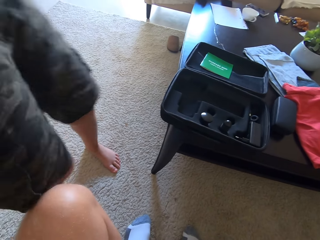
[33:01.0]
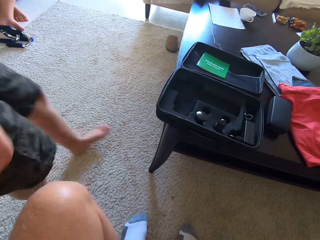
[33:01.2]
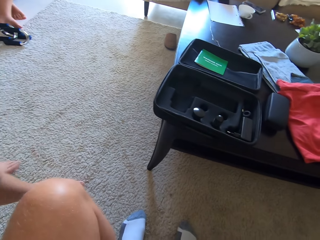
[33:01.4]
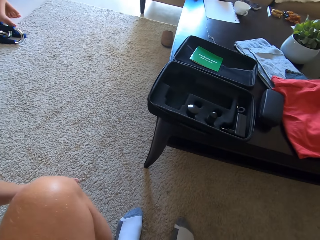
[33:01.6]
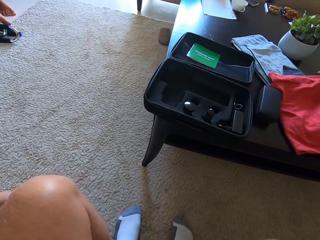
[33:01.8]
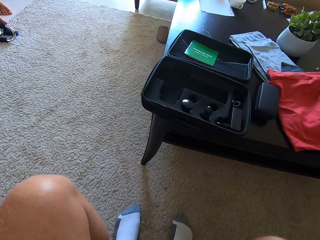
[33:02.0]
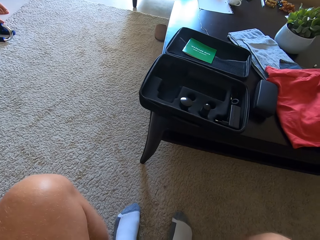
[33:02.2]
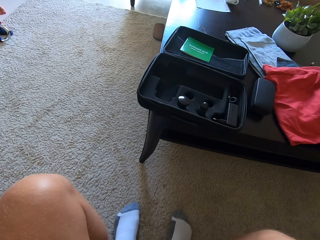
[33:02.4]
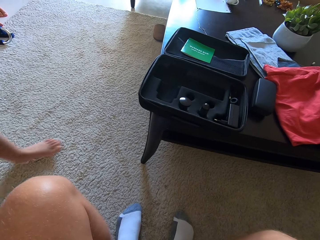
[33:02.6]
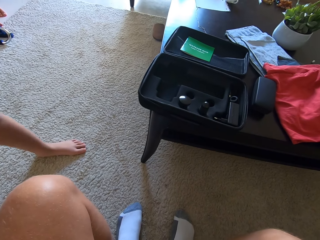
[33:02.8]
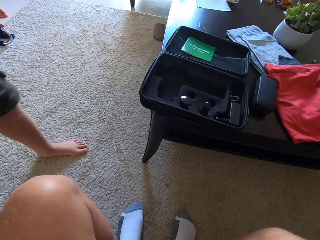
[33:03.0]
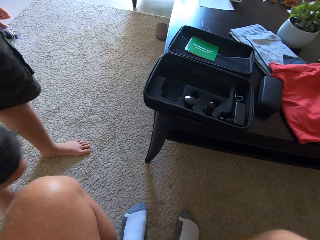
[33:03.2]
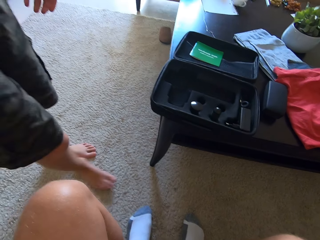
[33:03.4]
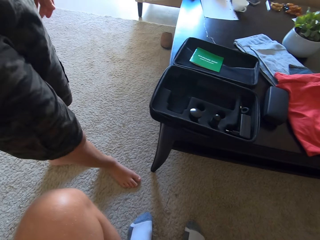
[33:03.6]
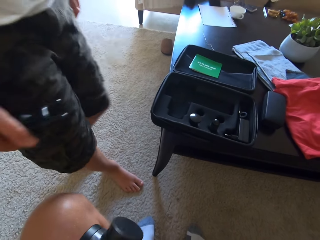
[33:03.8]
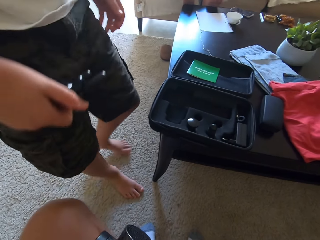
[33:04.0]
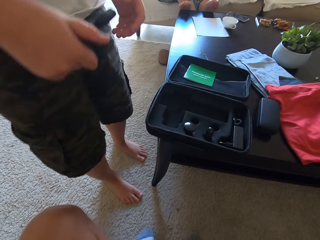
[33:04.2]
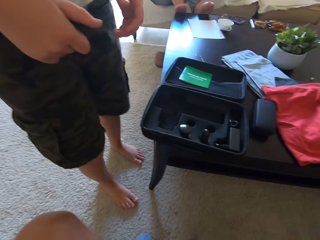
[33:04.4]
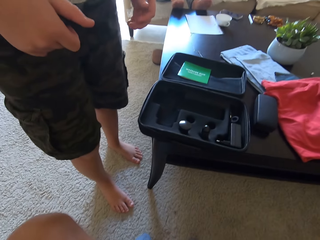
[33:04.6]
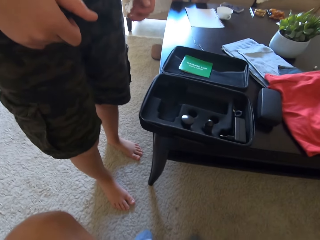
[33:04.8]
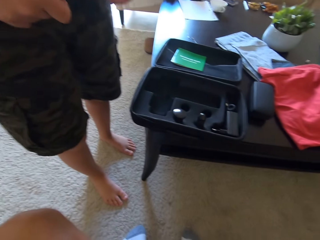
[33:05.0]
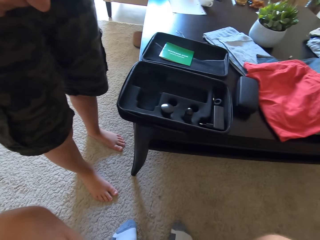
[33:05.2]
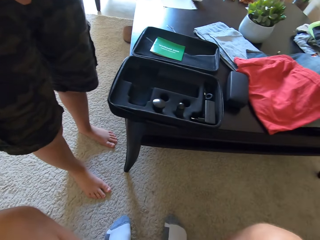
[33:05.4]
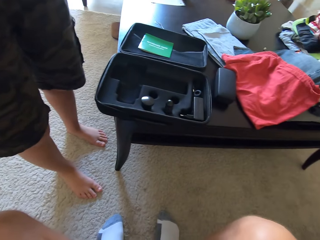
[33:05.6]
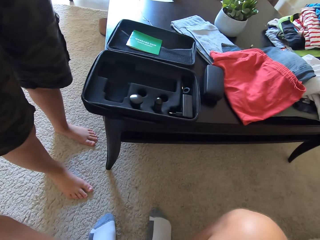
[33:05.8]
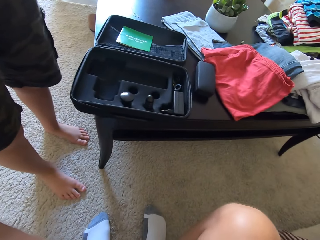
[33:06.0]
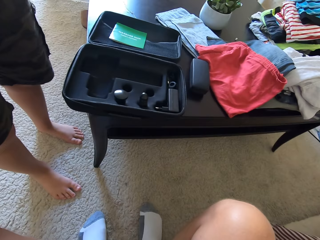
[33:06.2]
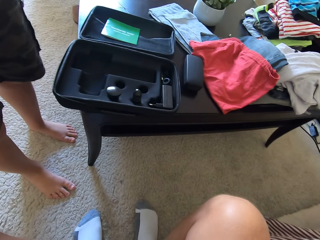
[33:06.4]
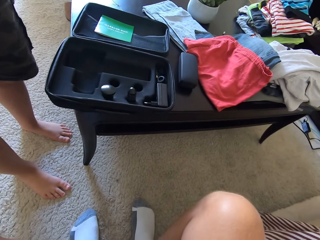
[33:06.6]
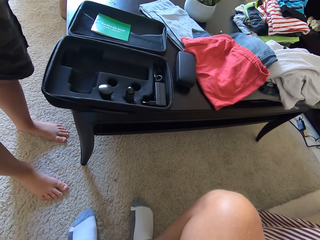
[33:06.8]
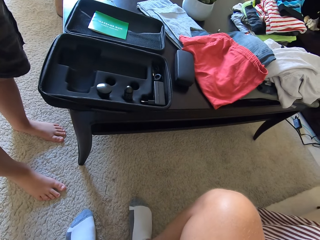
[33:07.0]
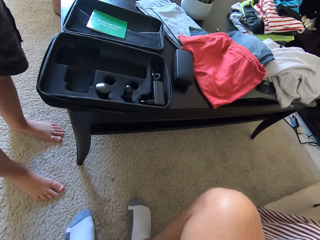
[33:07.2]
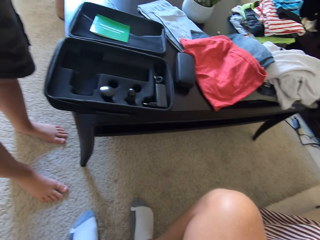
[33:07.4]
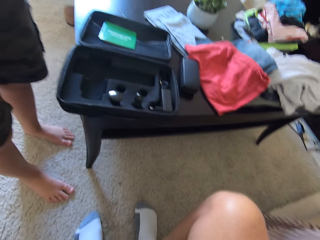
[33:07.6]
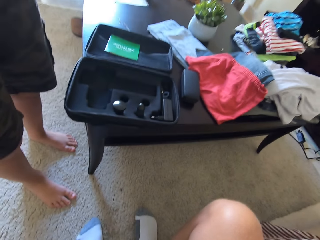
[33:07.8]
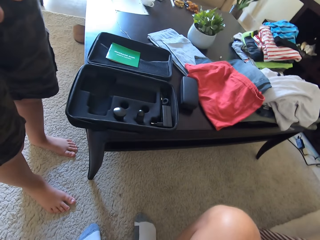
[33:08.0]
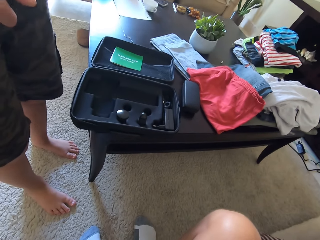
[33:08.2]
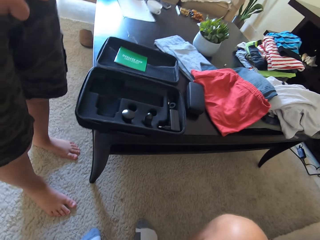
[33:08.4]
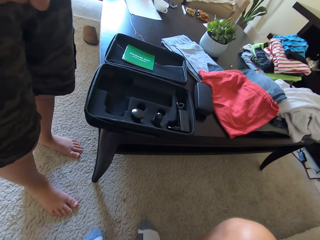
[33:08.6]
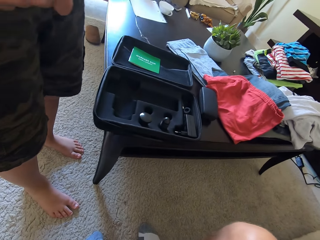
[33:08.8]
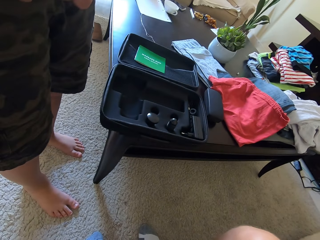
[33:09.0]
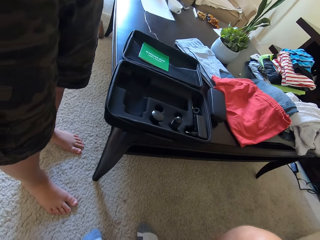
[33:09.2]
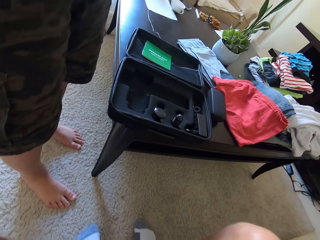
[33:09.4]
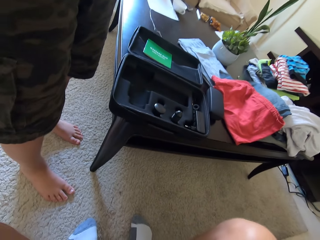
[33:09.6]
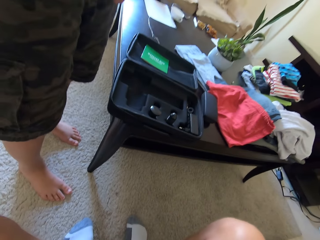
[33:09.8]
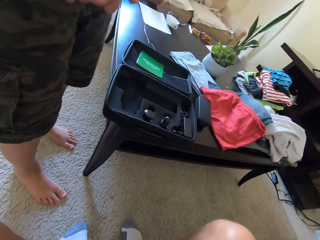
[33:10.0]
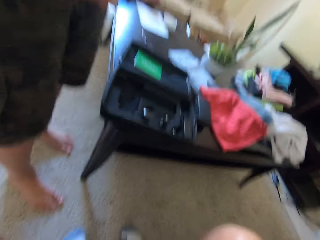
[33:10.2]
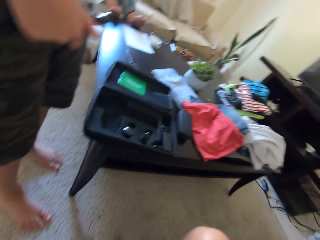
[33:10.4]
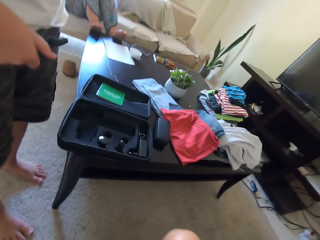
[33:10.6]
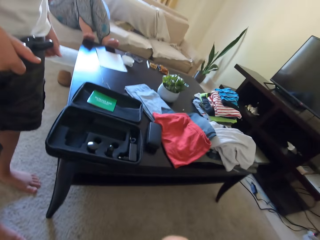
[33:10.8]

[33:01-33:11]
A man walks around. The camera wearer looks around.

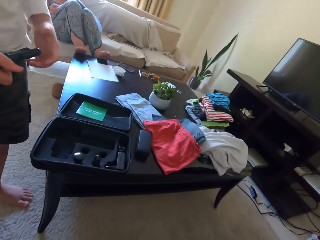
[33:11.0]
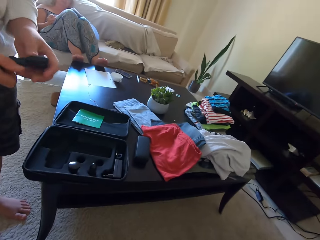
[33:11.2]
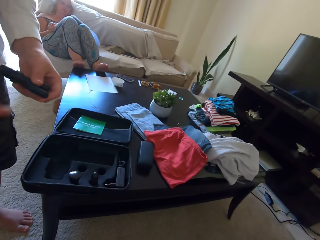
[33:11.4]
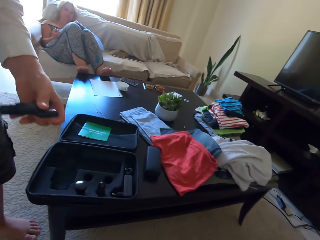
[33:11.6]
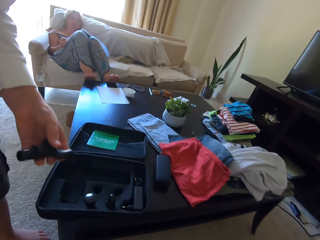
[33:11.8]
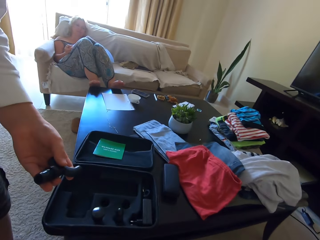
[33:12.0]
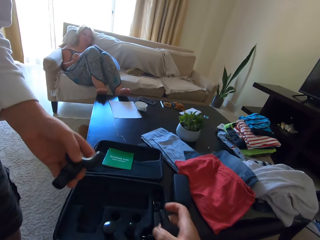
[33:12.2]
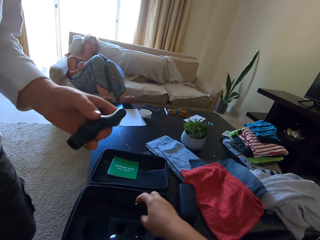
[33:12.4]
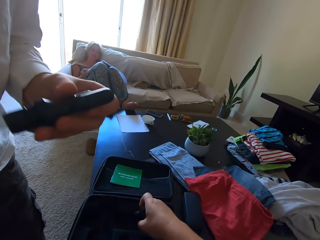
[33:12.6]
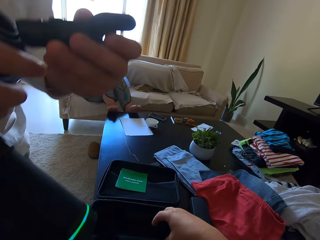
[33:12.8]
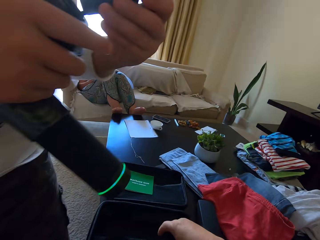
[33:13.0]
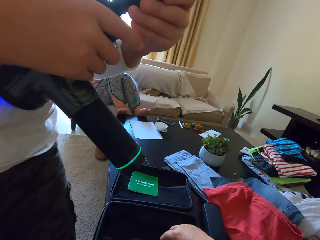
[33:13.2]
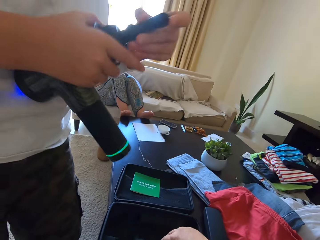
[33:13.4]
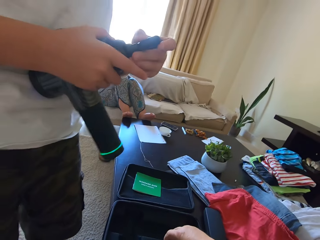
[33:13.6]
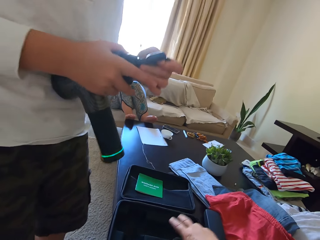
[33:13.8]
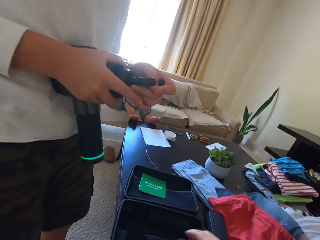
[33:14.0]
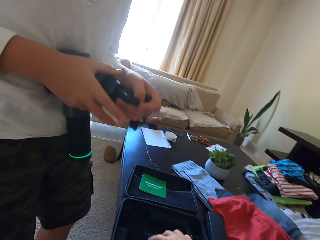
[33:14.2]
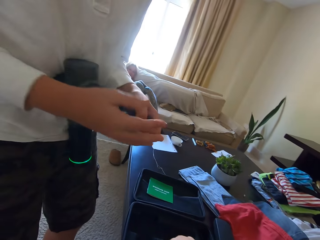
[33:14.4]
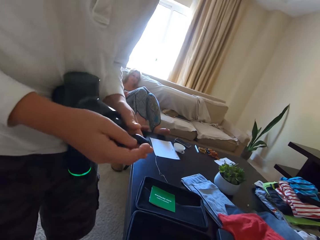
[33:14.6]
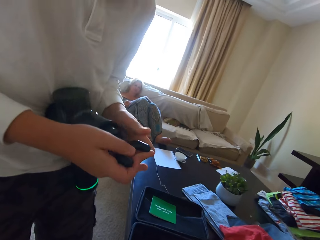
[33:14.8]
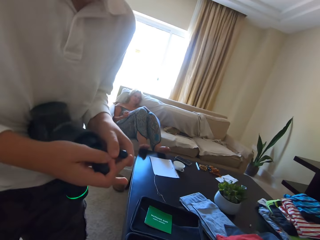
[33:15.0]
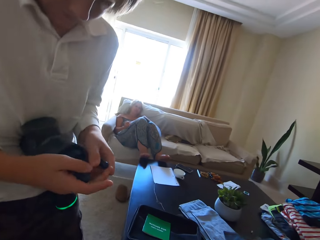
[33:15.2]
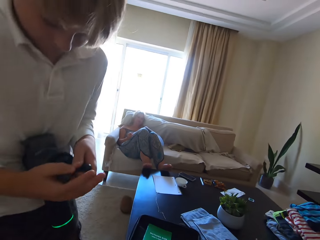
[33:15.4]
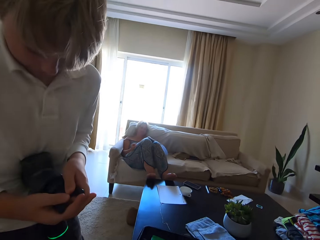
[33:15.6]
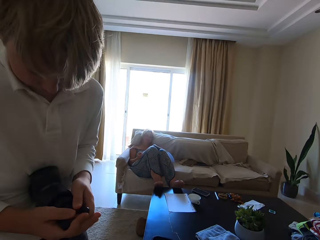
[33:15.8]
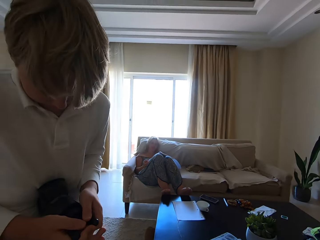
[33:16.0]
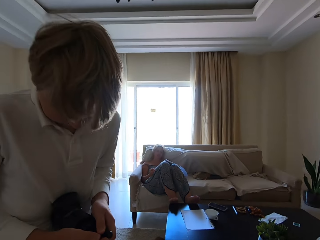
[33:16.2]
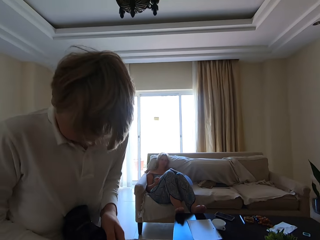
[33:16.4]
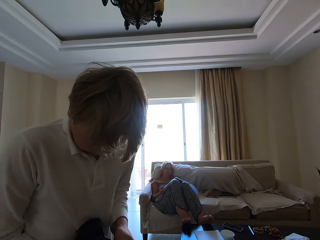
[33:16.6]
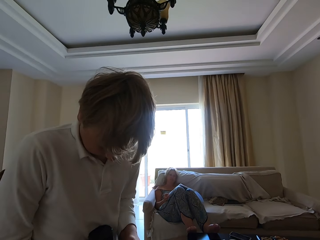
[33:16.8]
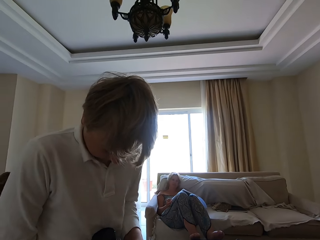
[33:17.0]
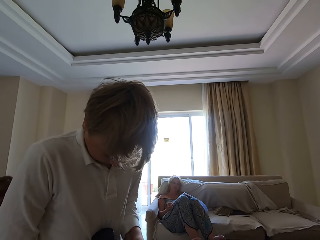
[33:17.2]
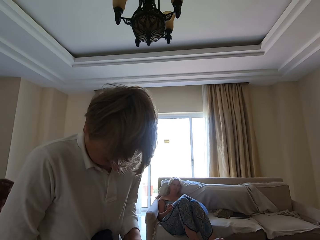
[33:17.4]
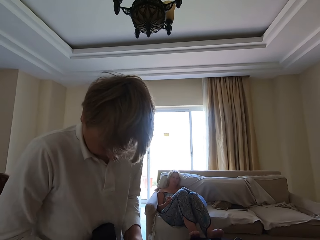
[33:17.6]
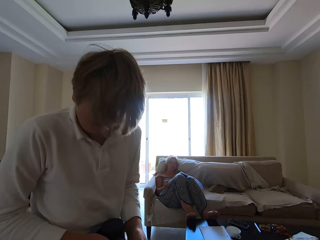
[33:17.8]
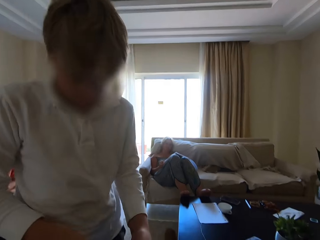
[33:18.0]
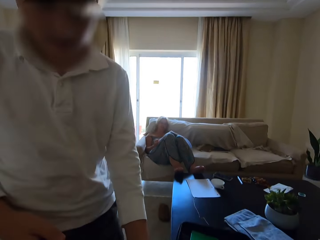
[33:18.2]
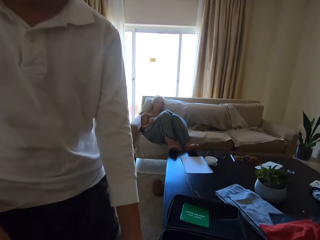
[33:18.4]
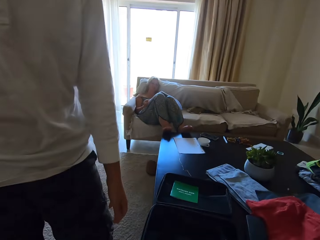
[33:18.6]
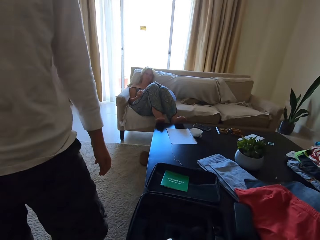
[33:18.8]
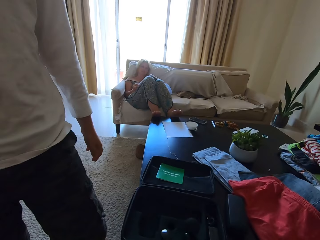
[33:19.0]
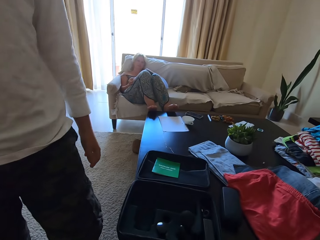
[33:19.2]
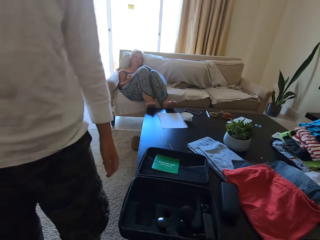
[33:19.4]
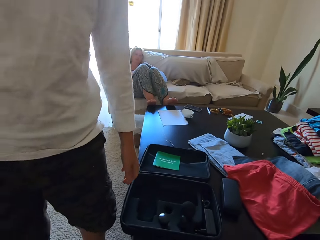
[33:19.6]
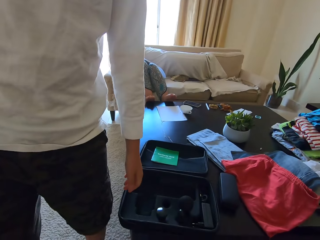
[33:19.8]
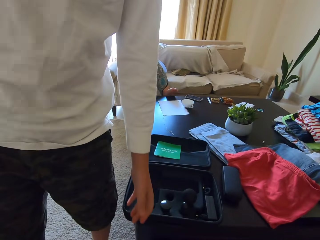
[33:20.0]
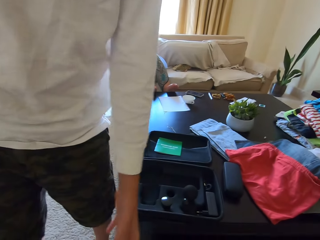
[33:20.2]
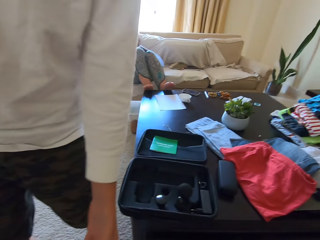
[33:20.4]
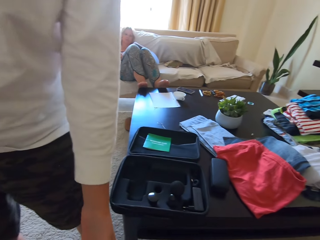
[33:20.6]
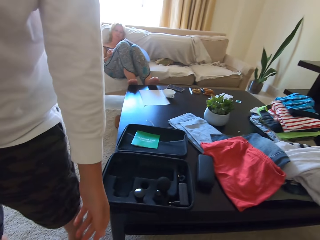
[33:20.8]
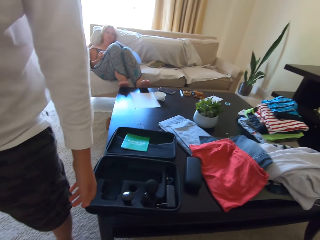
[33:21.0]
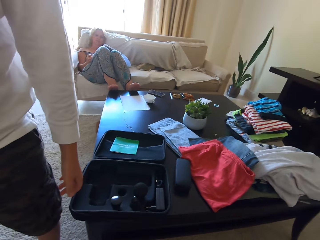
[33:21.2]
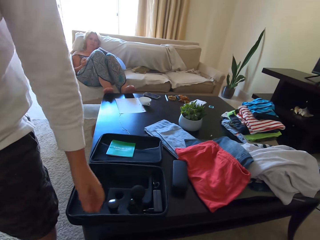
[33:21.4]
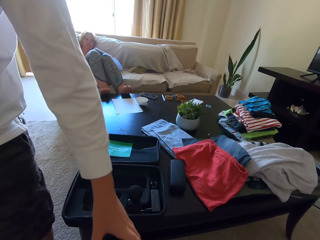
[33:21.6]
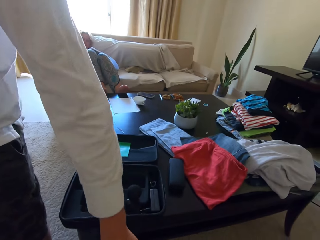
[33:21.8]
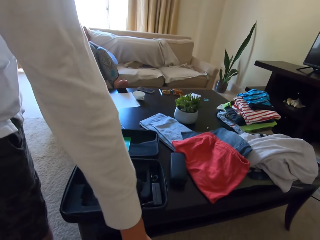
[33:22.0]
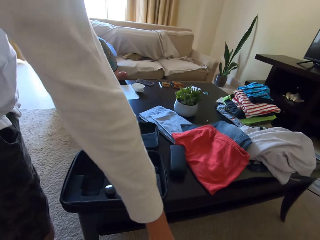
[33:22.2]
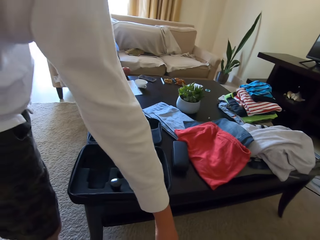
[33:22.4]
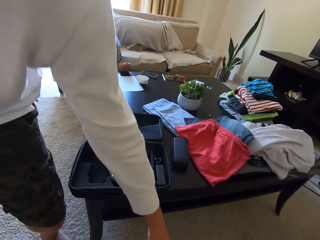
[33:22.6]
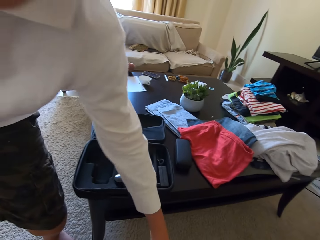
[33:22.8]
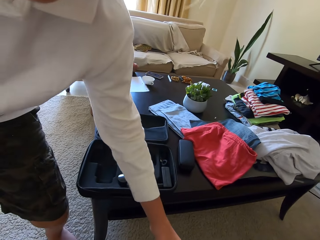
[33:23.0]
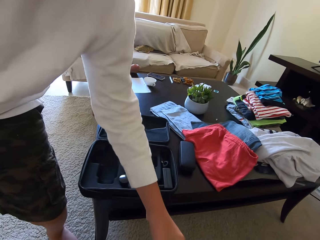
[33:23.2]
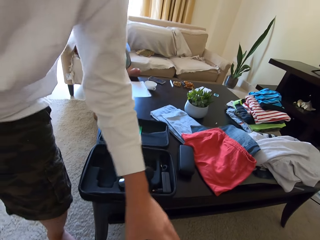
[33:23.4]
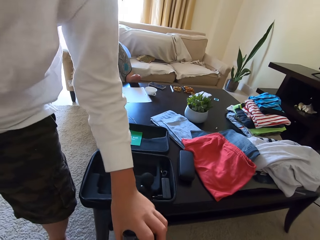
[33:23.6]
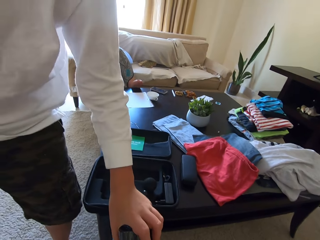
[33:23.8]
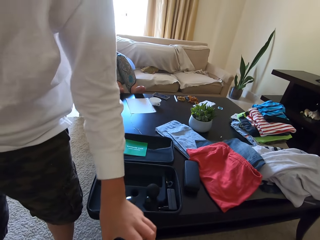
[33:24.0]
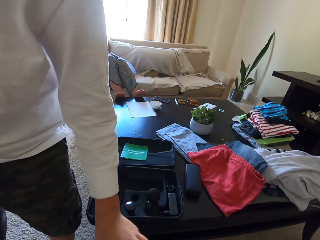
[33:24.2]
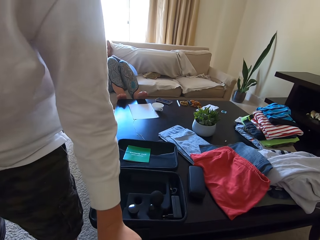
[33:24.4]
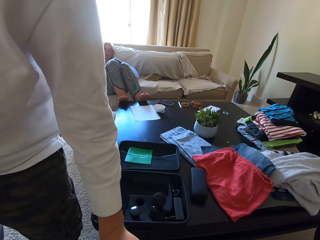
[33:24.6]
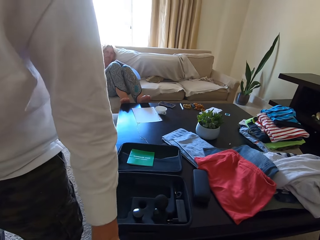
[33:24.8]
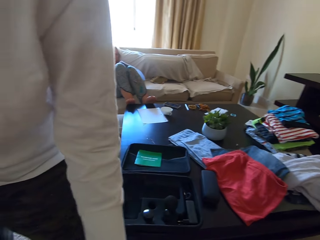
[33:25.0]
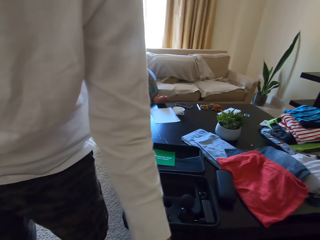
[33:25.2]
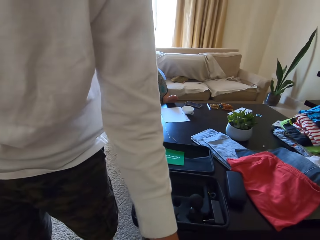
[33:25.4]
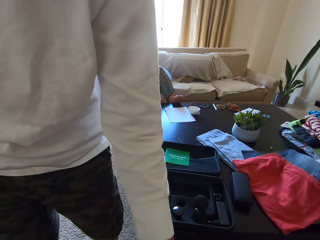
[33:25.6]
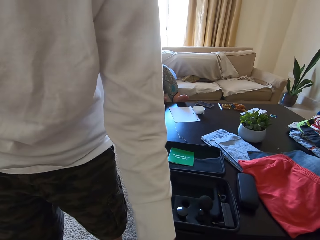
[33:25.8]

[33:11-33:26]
A man steps. The camera wearer picks up something. The man holds something and looks at the camera. The camera wearer looks around. They look at the man. They talk. The man converses with the camera wearer. The man talks.
